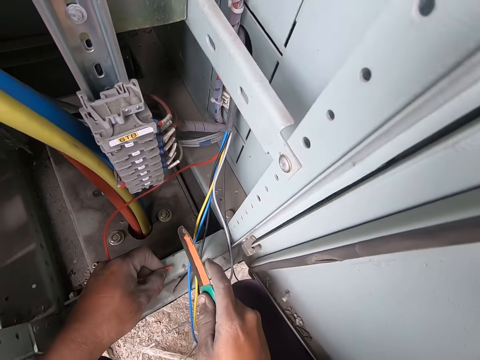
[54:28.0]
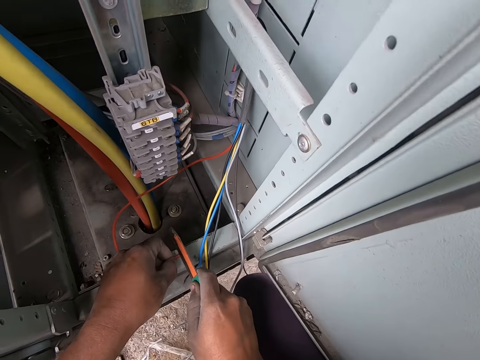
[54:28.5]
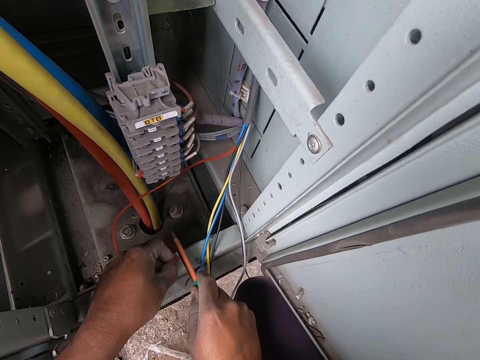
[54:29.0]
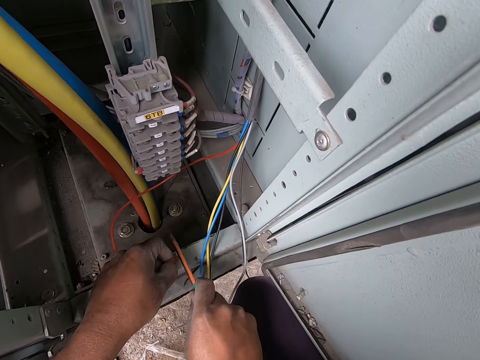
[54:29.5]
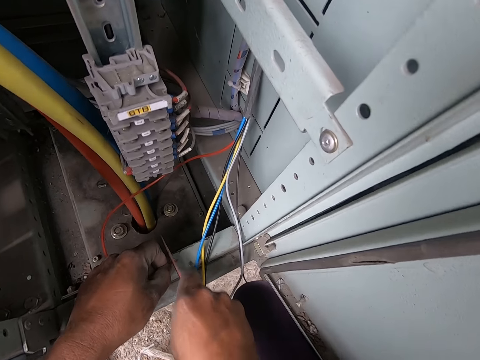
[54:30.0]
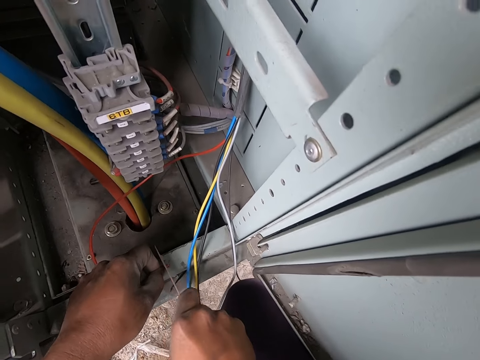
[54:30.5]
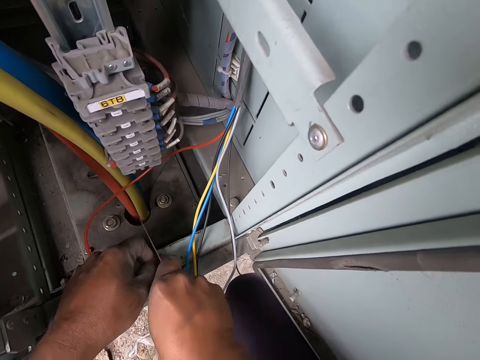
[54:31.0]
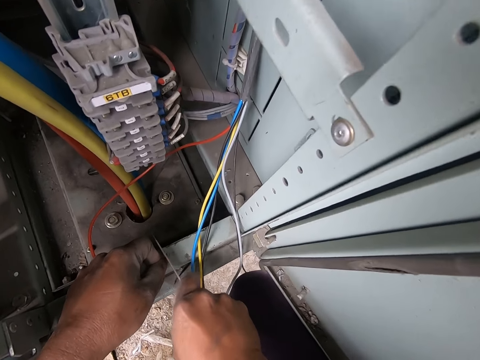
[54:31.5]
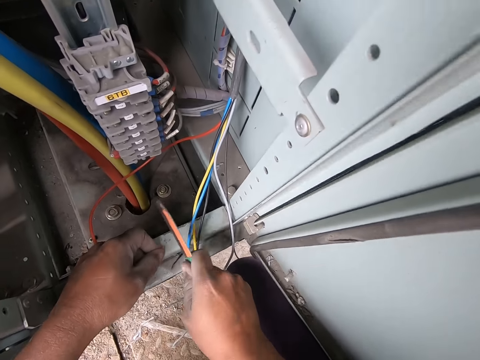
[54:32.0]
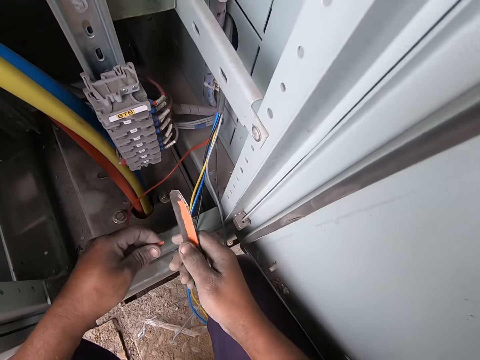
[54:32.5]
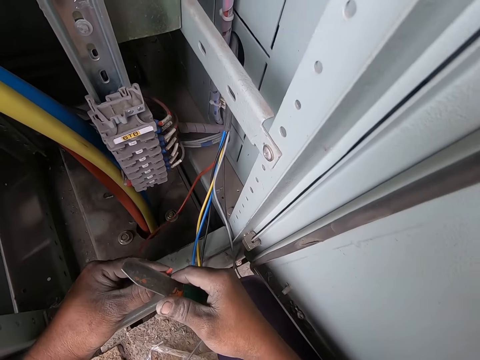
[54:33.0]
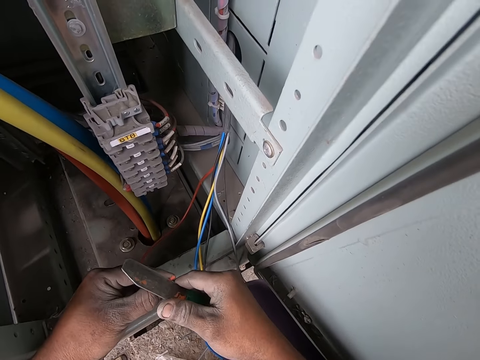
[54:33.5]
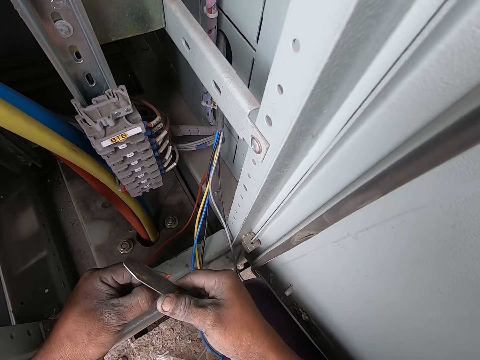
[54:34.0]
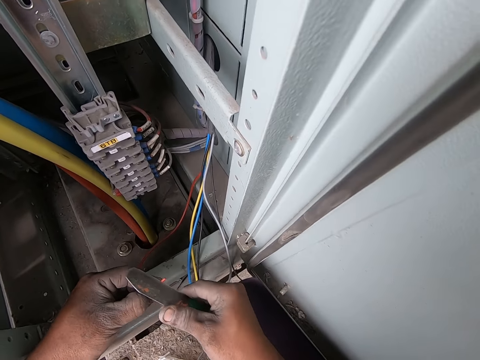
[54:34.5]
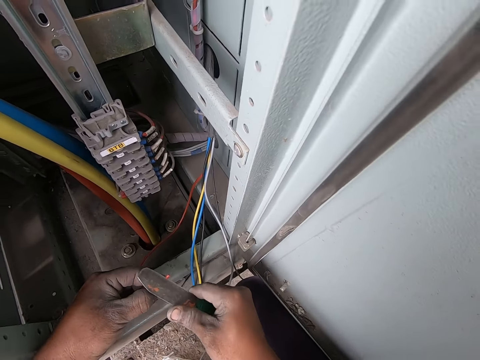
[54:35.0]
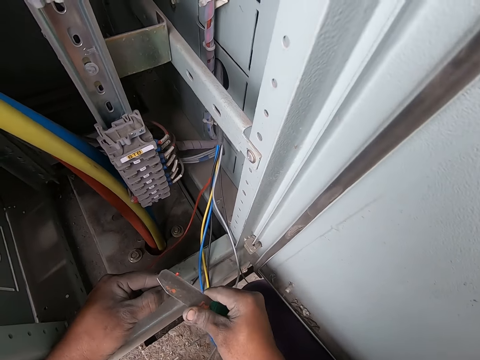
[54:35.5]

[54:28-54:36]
The camera wearer cuts the red wire with the cutter knife in his right hand. He raises the red wire from the bottom edge of the switchboard with his left hand. He cuts the red wire with the cutter knife in his right hand.

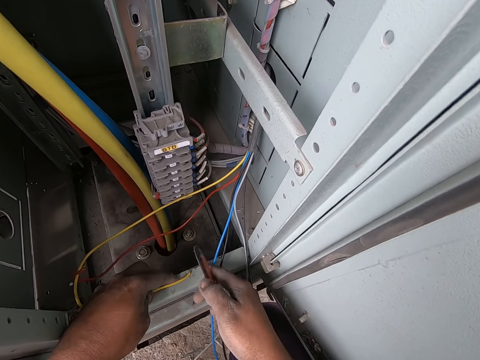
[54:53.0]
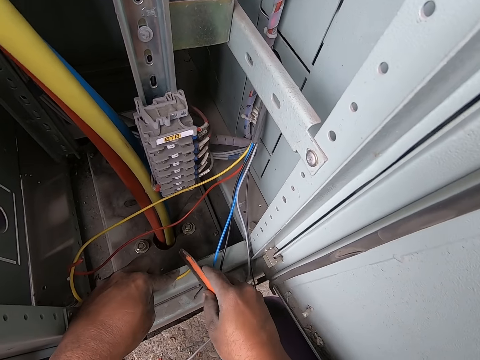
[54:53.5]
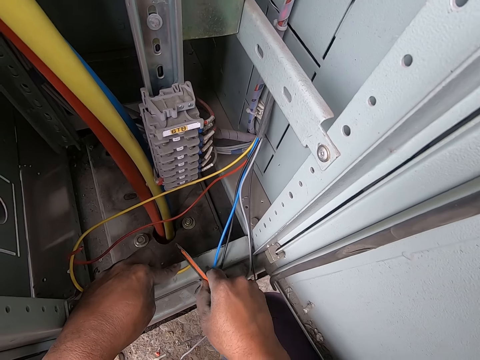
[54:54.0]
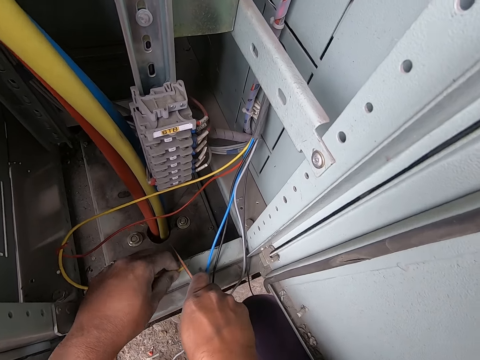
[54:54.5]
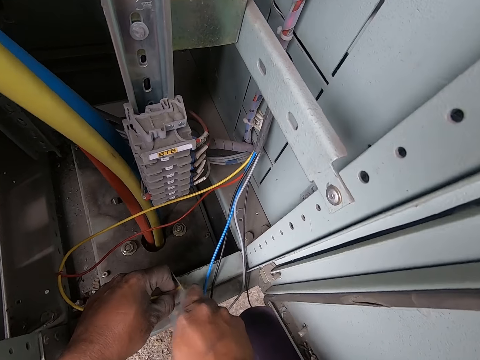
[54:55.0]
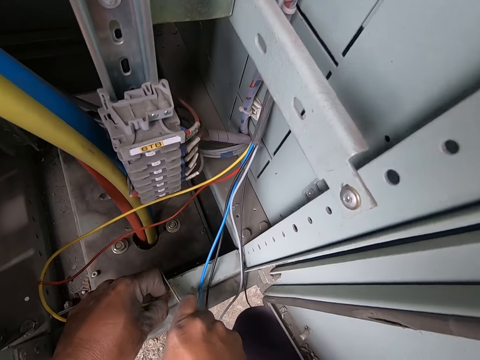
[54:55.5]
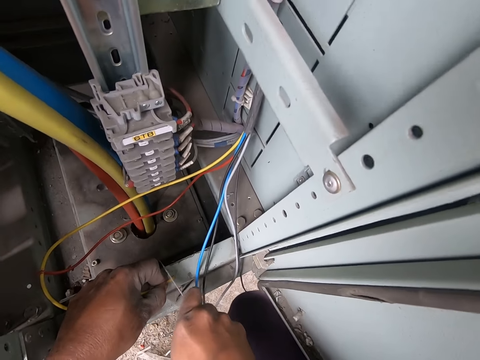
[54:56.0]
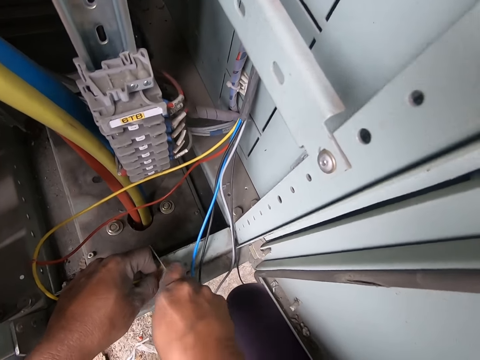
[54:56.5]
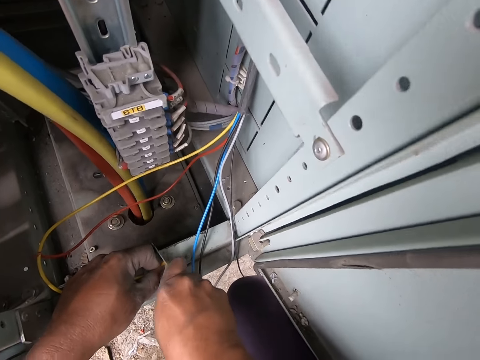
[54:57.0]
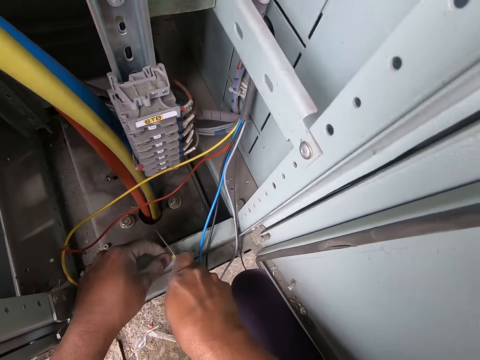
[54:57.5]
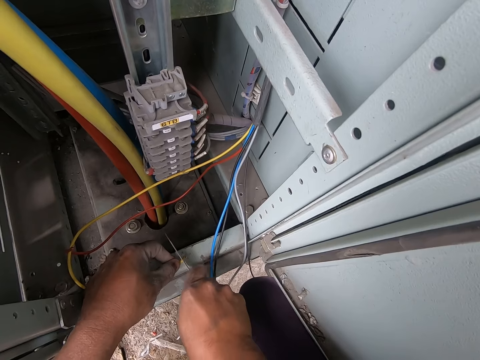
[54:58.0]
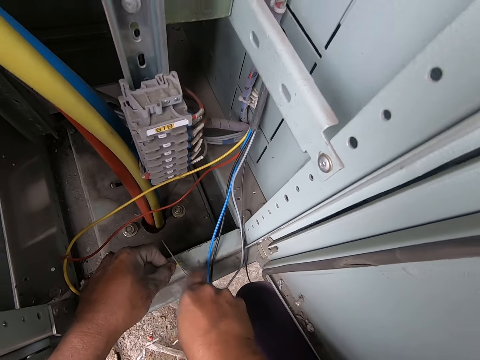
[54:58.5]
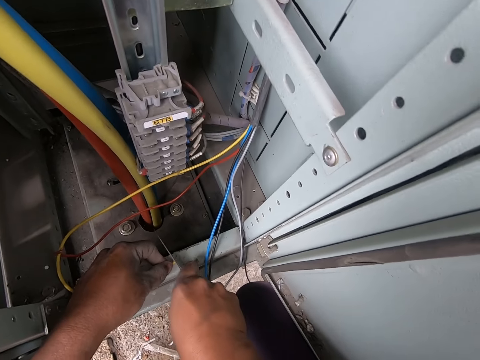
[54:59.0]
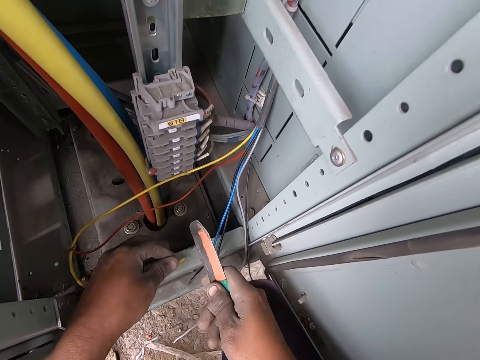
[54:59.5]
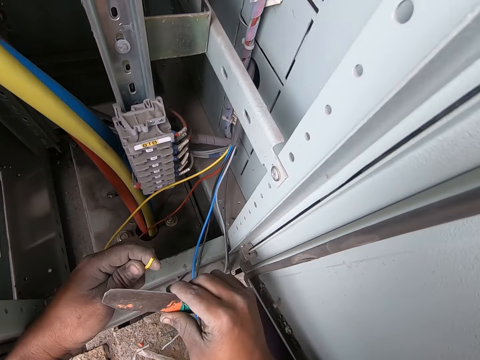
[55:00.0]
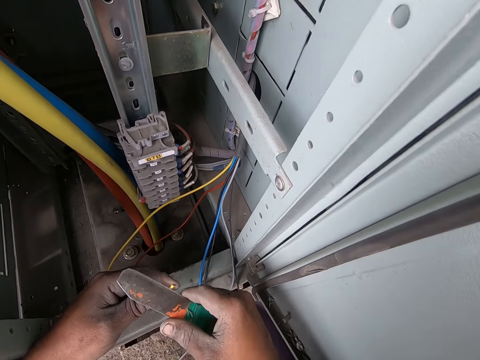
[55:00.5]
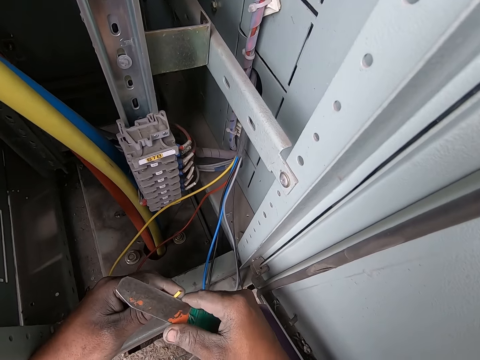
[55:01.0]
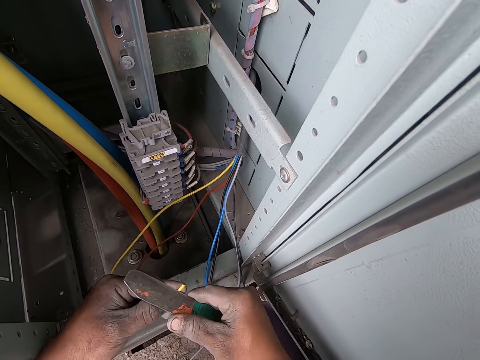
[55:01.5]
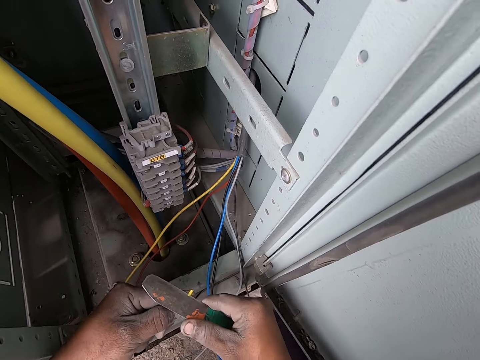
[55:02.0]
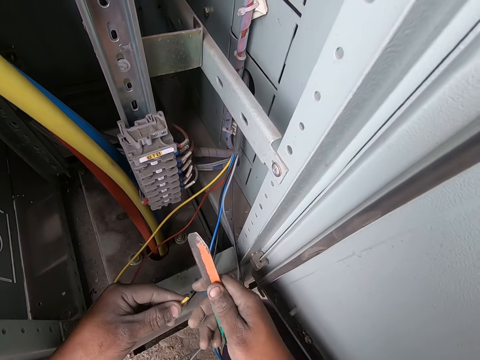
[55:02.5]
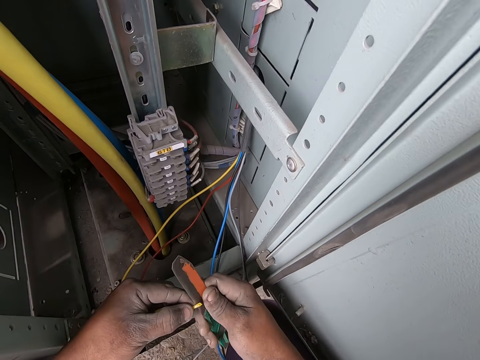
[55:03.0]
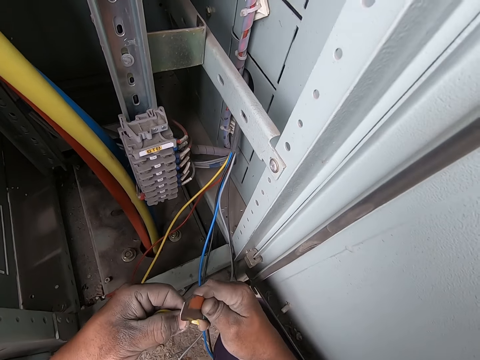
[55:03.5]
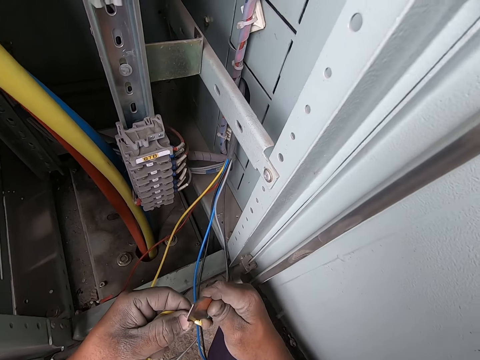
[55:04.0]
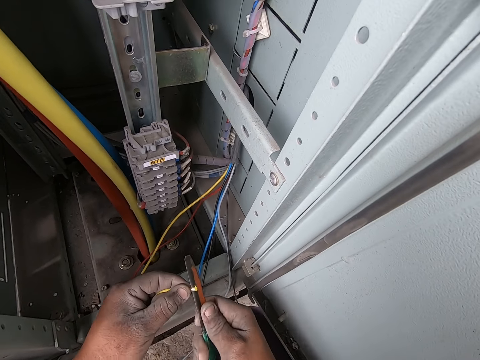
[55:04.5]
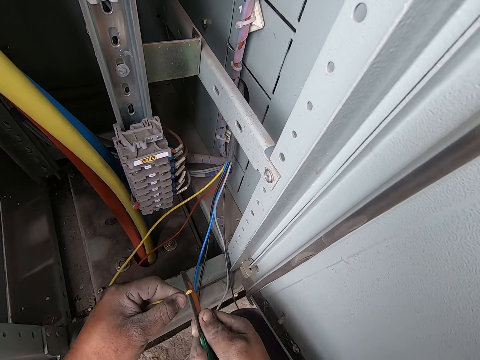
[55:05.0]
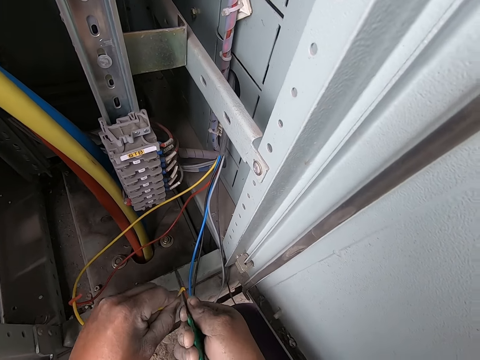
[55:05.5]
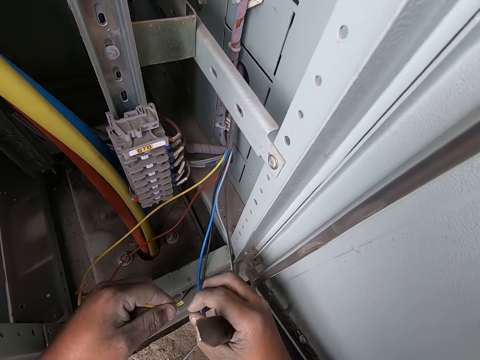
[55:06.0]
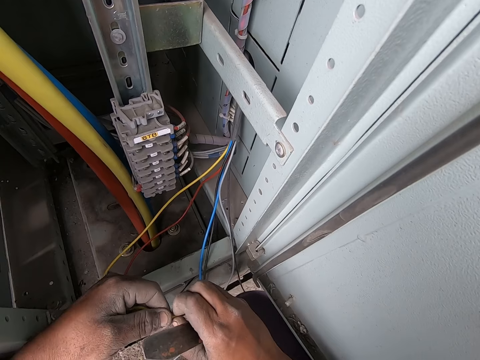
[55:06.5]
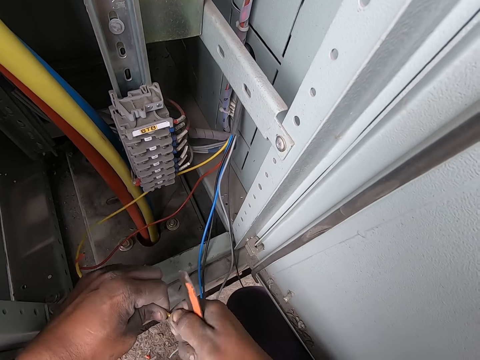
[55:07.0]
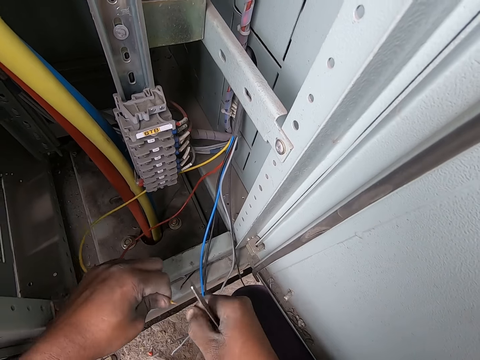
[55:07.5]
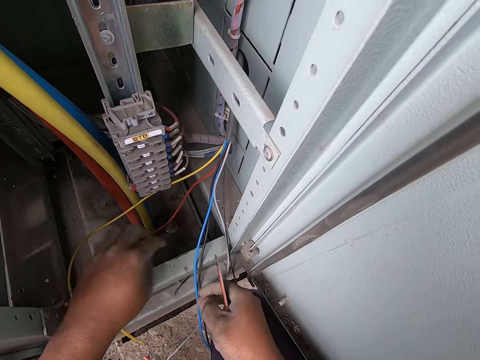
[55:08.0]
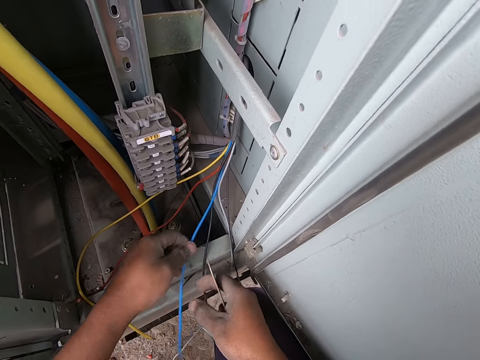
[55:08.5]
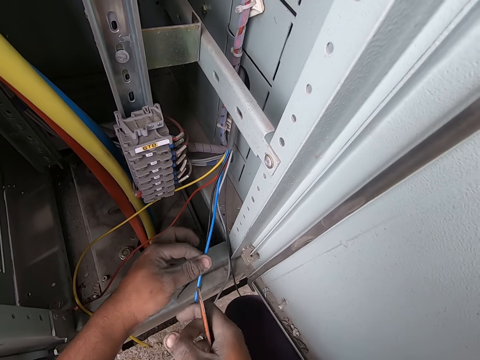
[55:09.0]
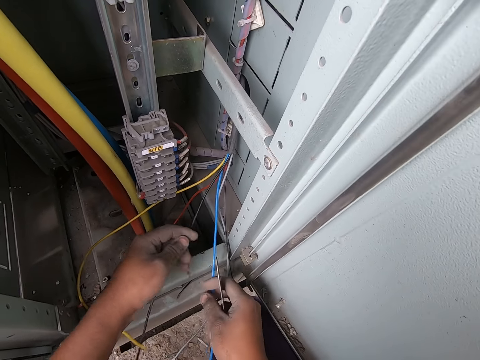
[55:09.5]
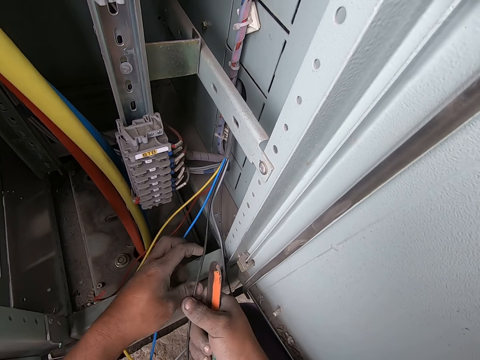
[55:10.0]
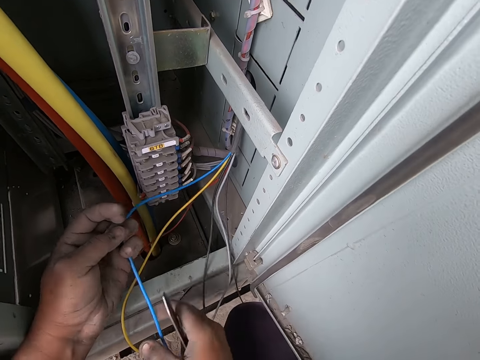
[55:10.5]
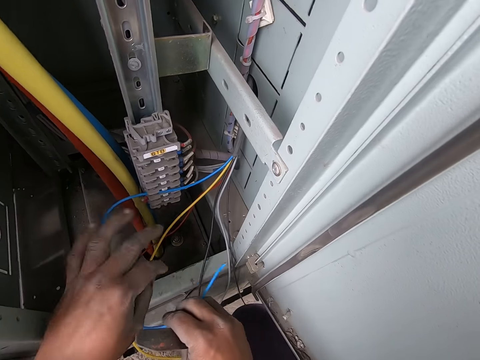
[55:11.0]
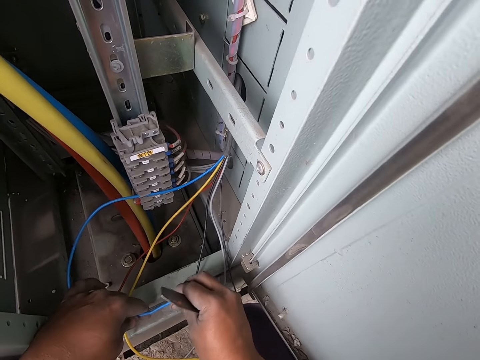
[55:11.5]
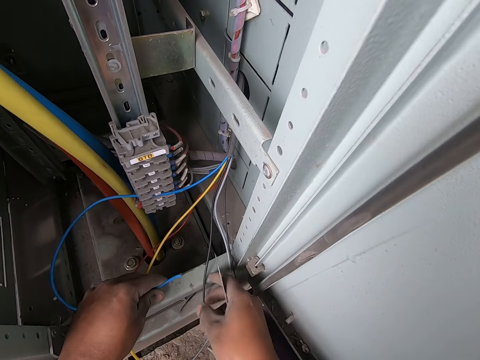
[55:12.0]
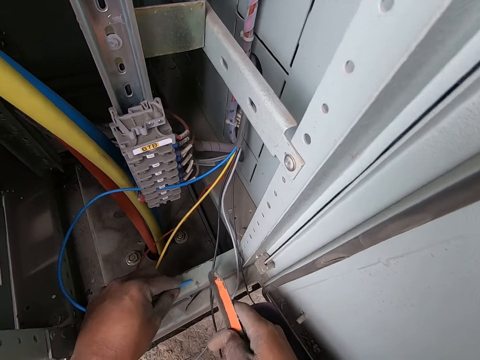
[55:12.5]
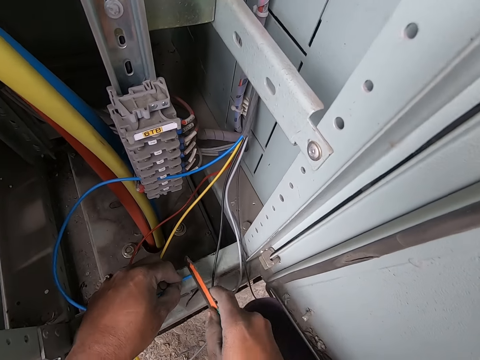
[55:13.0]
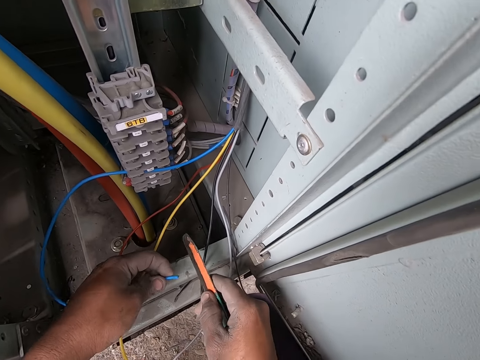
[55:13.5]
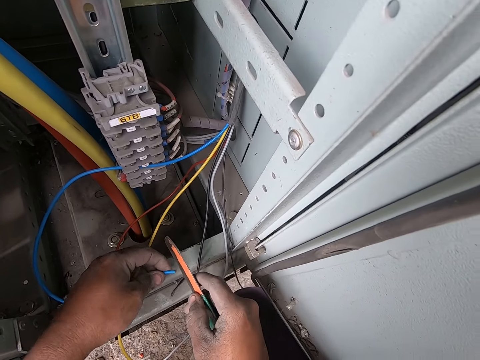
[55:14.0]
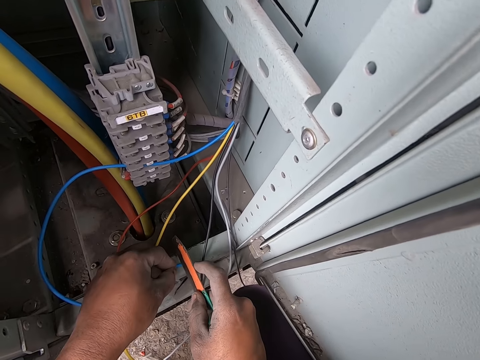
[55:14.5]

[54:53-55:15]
The camera wearer places the yellow wire on the bottom edge of the switchboard with his left hand. He cuts the yellow wire with the cutter knife in his right hand. He raises the yellow wire from the bottom edge of the switchboard with his left hand. He converses with the man. He cuts the yellow wire with the cutter knife in his right hand. He strips the yellow wire with his right hand. He drops the cut part of the yellow wire on the floor with his right hand. He drops the yellow wire in the switchboard with his left hand. He touches the blue wire with his left hand. He picks up the wire. He touches the black wire with his left hand. He touches the blue wire with his left hand. He touches the blue wire with his right hand. He touches the blue wire with his left hand. He touches the black wire with his right hand. He bends the blue wire with both hands. He places the blue wire on the bottom edge of the switchboard with his left hand. He slightly raises the tip of the blue wire from the bottom edge of the switchboard with his left hand.
